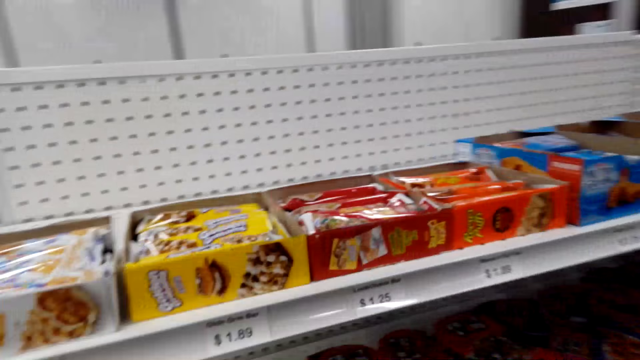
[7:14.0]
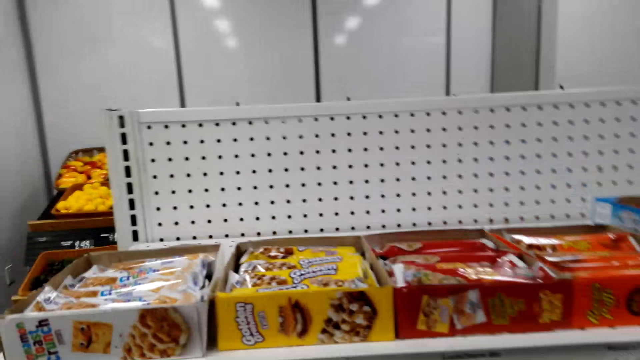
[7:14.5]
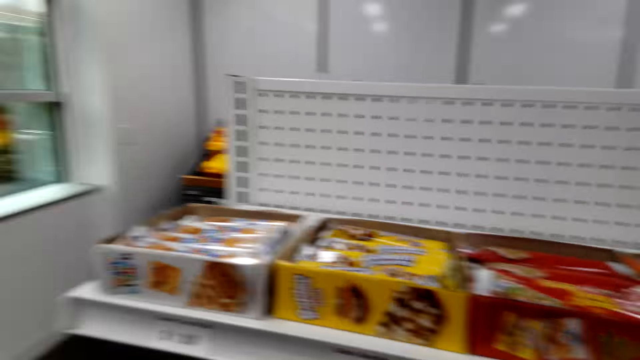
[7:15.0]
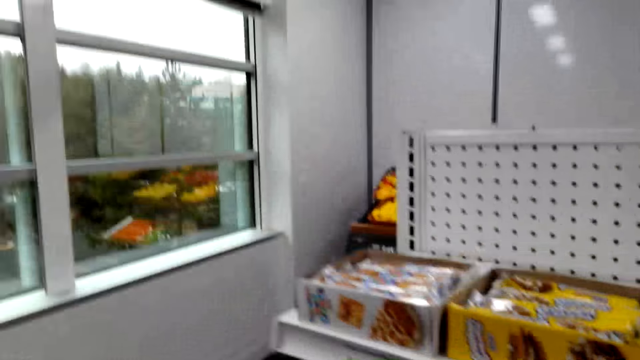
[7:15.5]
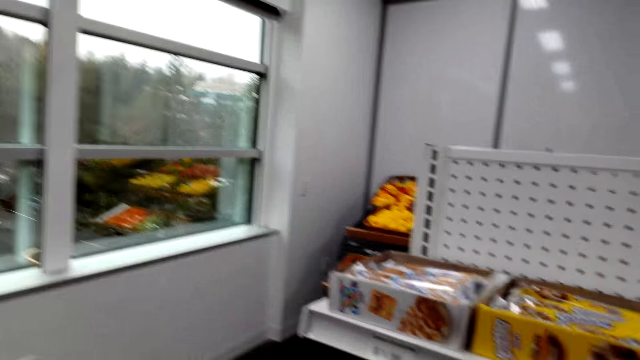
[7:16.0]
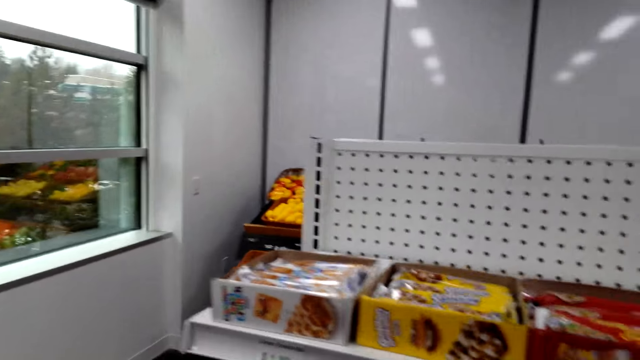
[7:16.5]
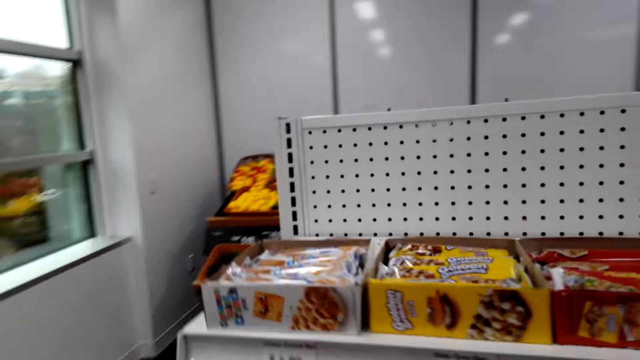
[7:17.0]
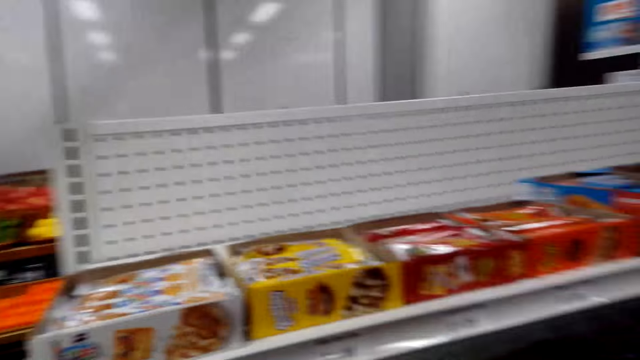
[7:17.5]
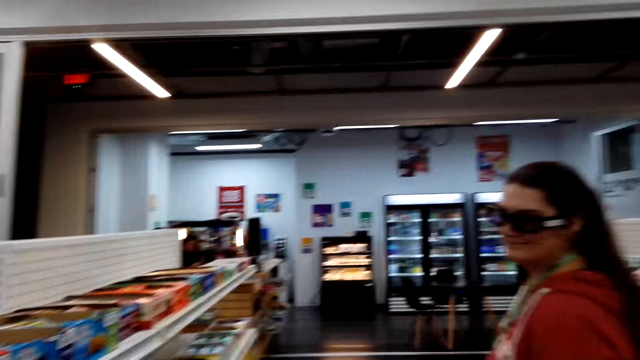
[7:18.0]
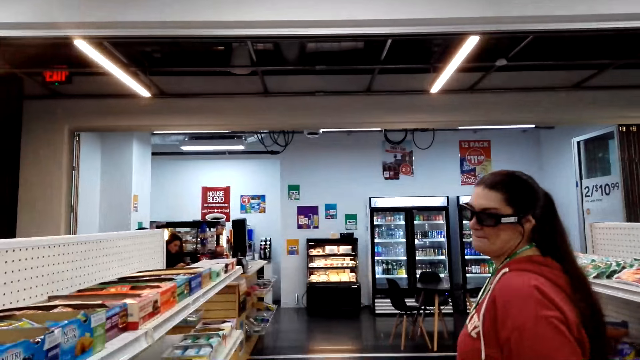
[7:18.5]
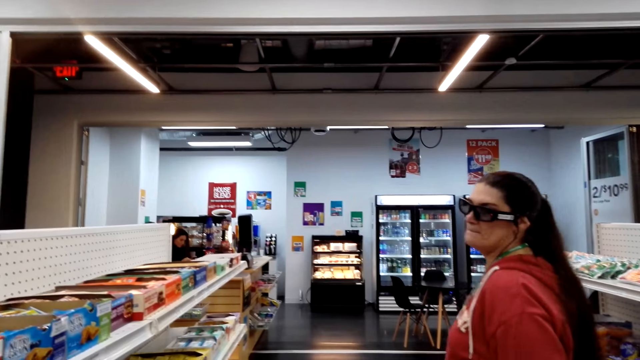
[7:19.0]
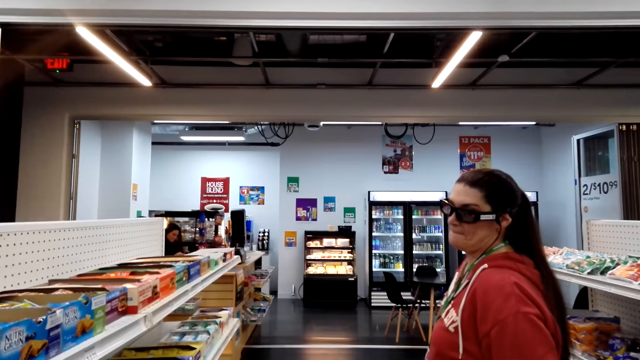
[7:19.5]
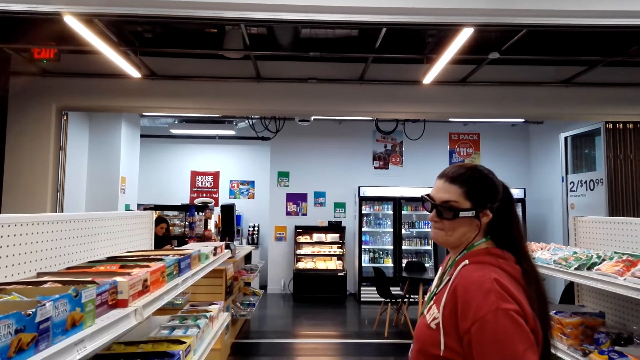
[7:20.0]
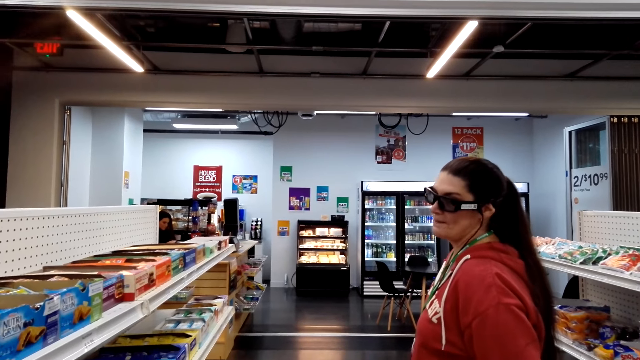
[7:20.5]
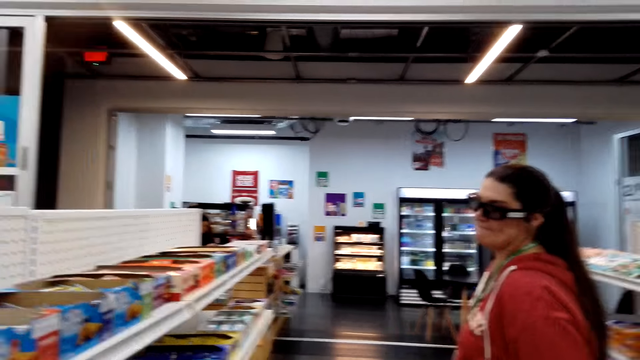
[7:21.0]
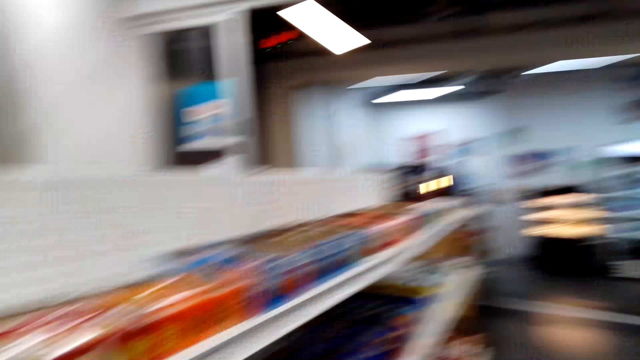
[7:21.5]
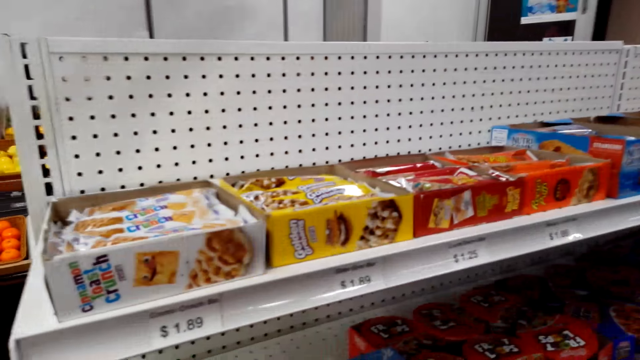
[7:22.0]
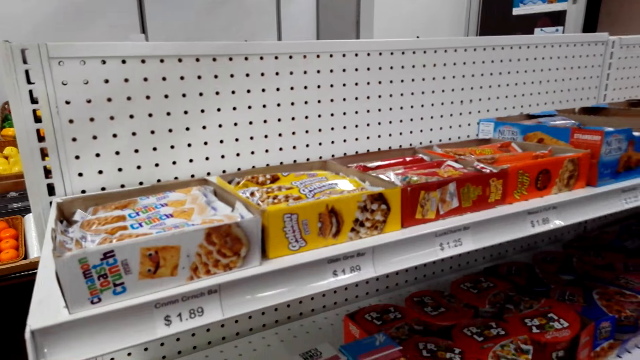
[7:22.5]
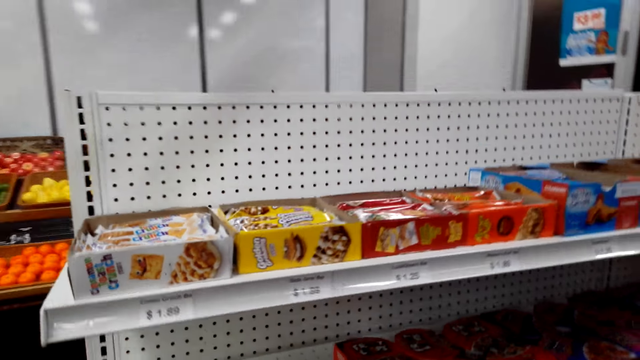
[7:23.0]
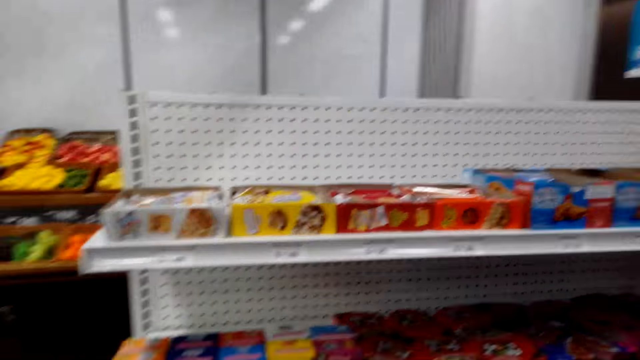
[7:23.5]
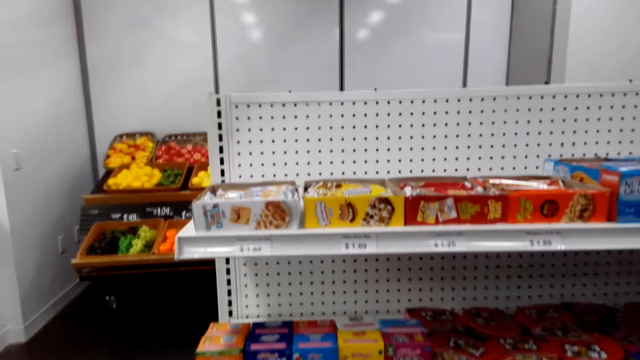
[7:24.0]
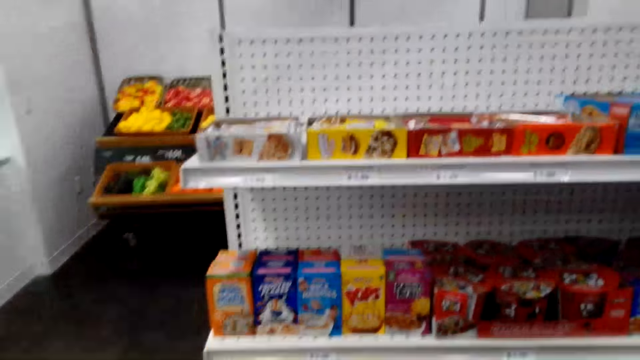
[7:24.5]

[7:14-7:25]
The camera wearer stares at the rack. They talk to a woman.

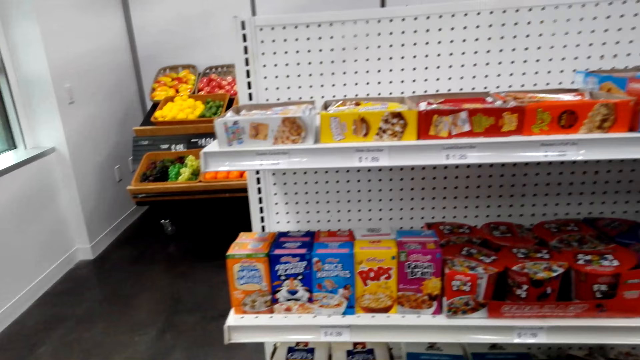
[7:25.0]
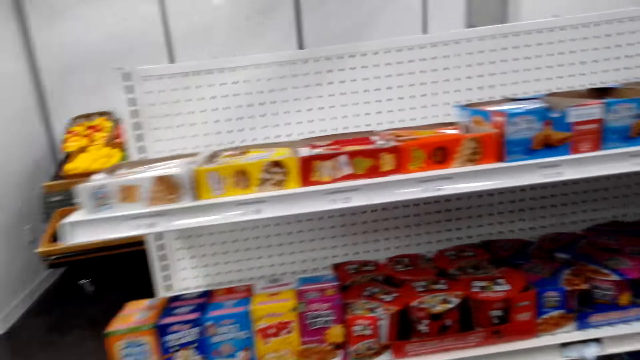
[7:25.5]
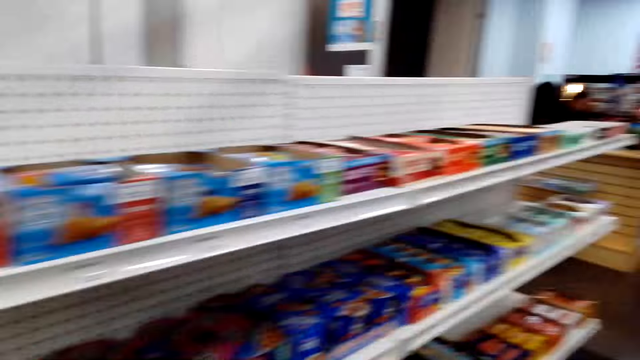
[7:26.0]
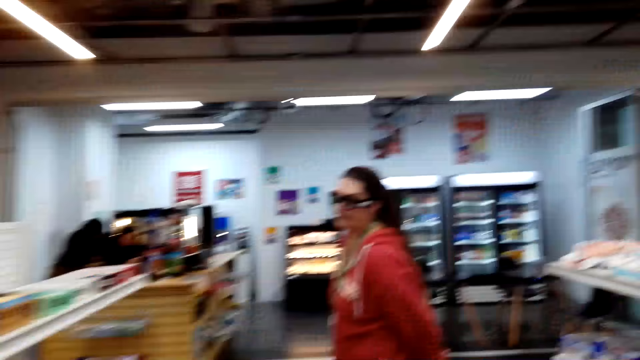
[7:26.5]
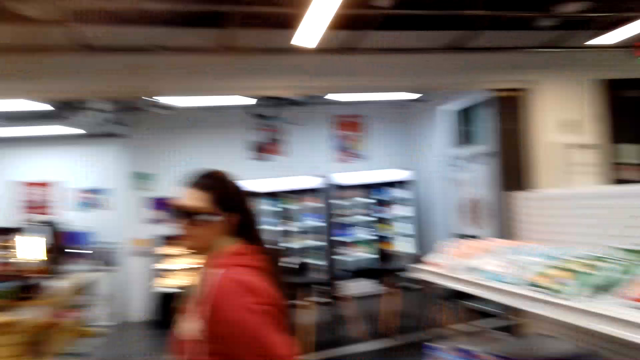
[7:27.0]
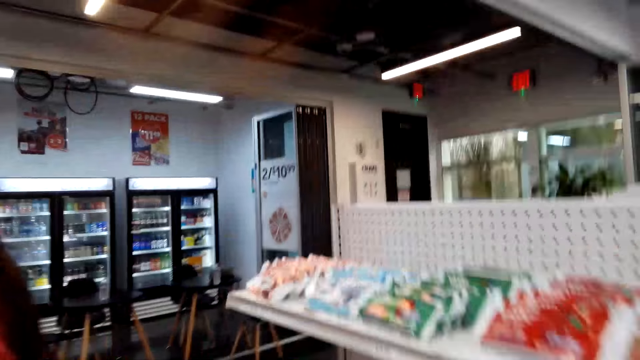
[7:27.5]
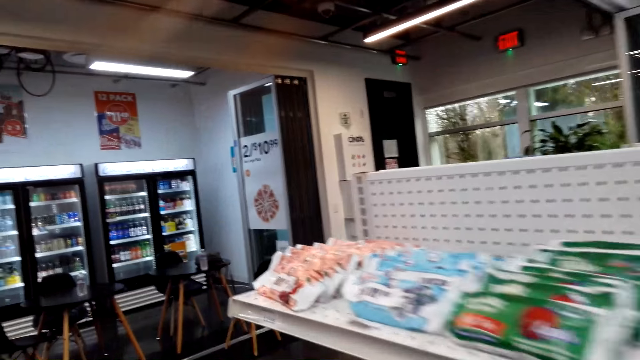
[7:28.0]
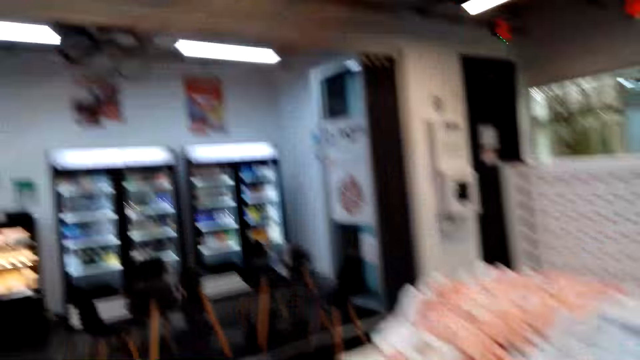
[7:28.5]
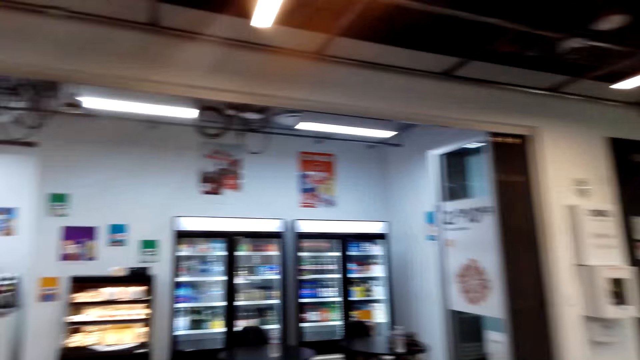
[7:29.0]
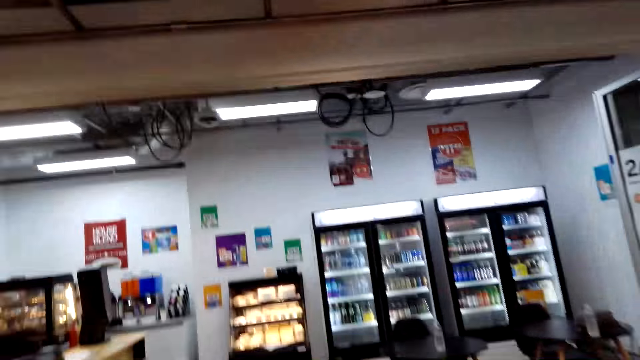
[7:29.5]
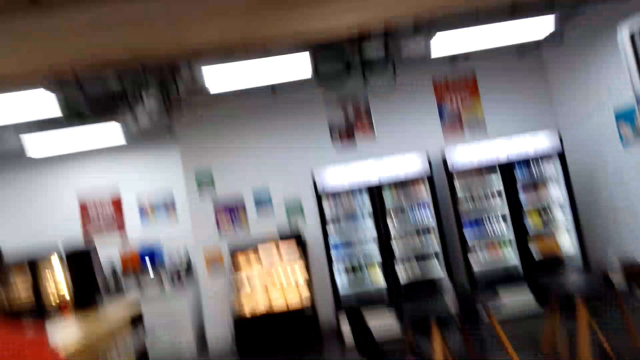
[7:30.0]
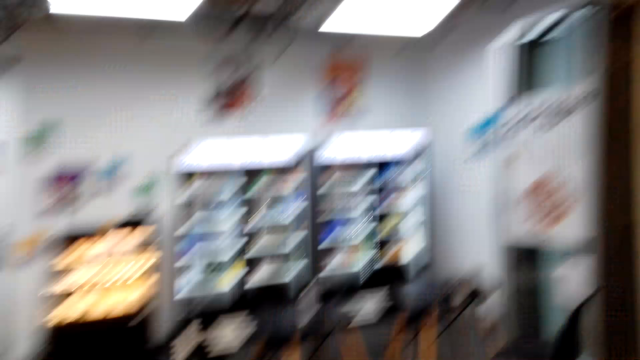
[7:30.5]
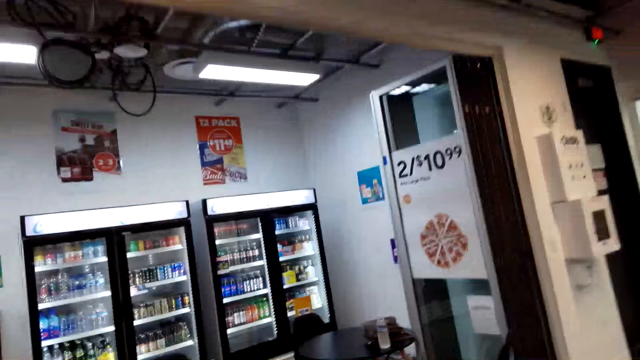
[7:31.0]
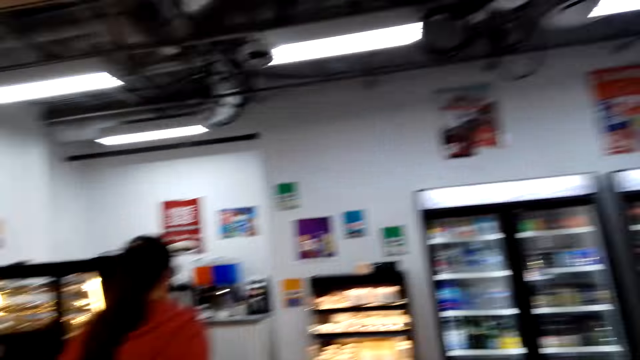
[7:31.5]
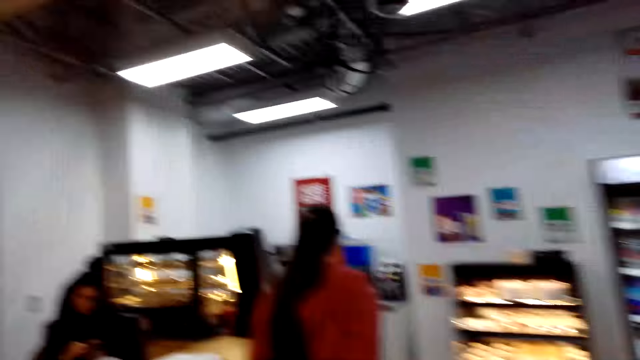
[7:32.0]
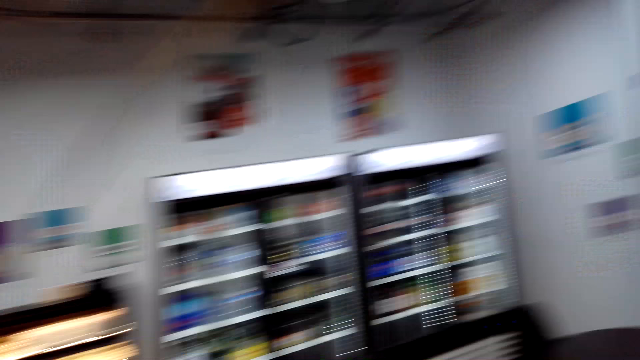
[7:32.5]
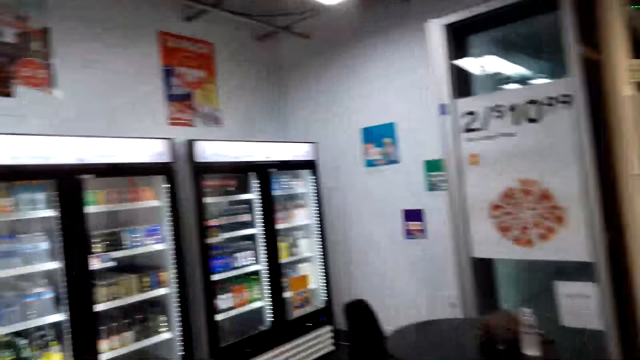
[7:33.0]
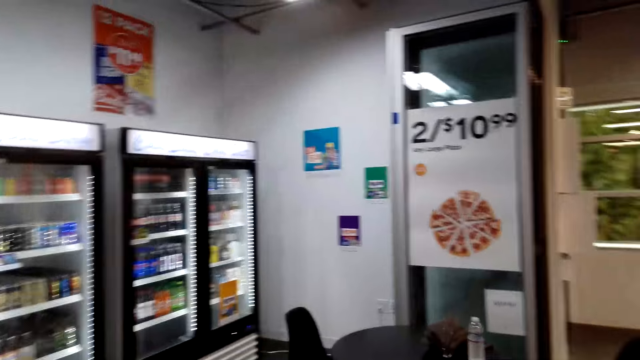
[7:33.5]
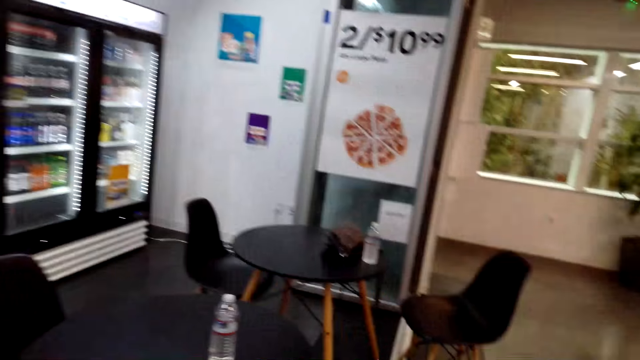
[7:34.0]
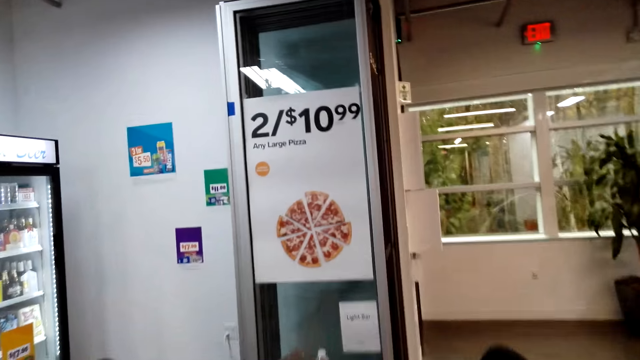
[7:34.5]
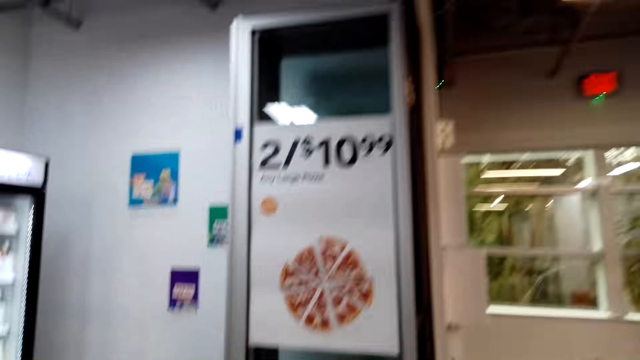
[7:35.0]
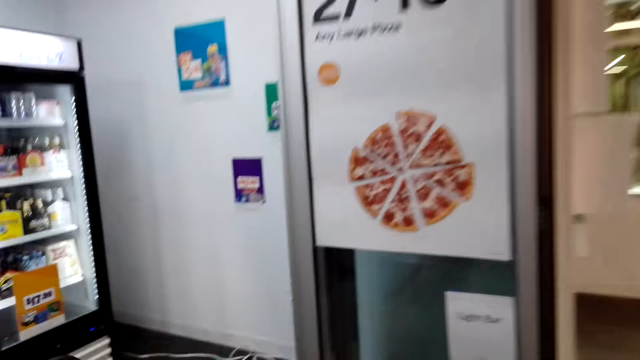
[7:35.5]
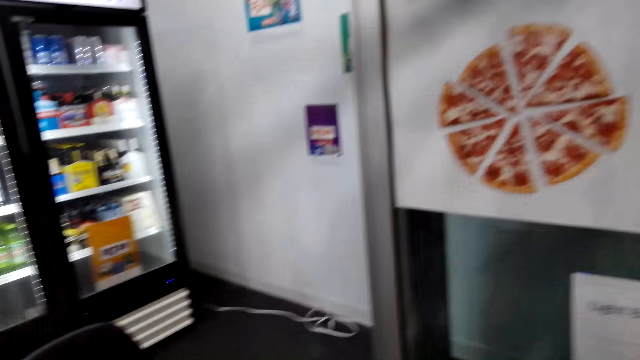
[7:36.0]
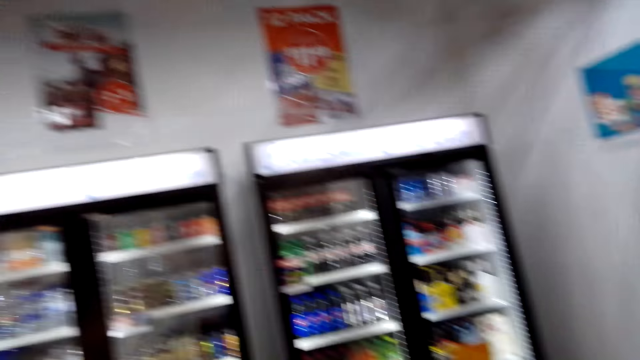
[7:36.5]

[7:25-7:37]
The camera wearer follows a woman. They talk to the woman. They walk towards the table.
